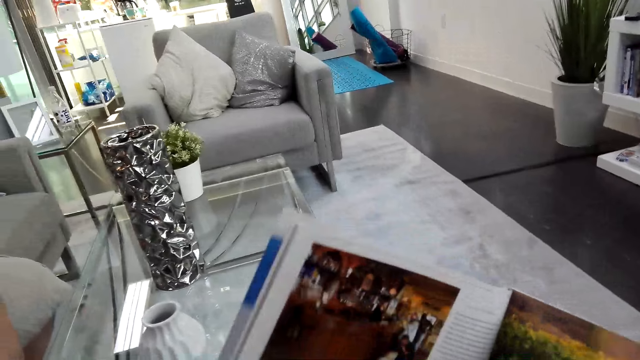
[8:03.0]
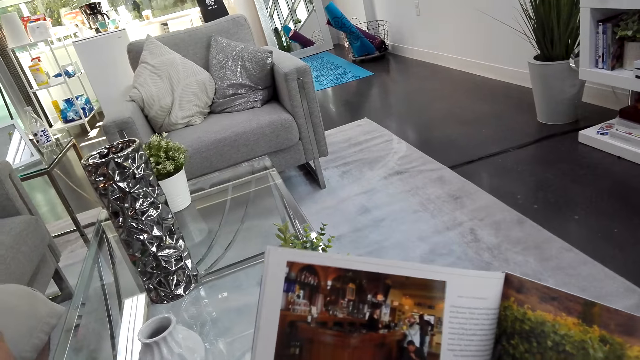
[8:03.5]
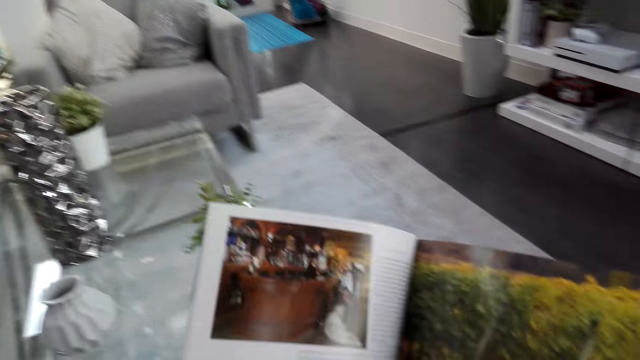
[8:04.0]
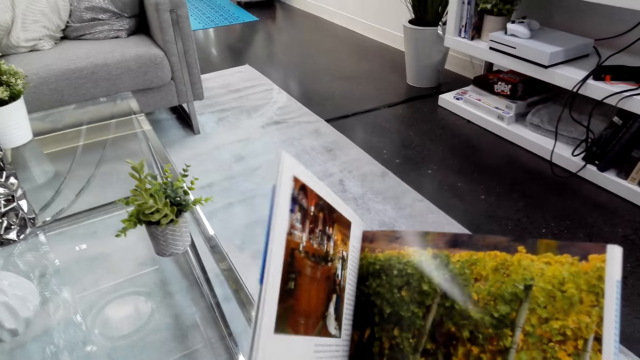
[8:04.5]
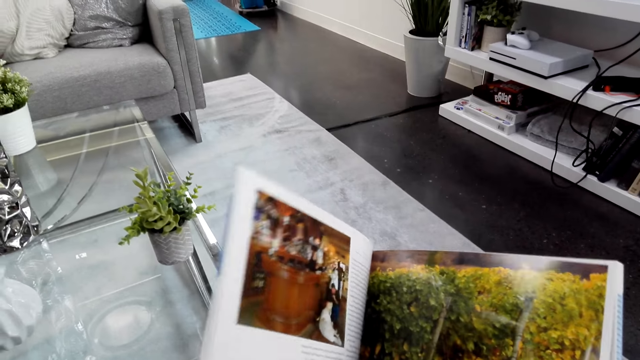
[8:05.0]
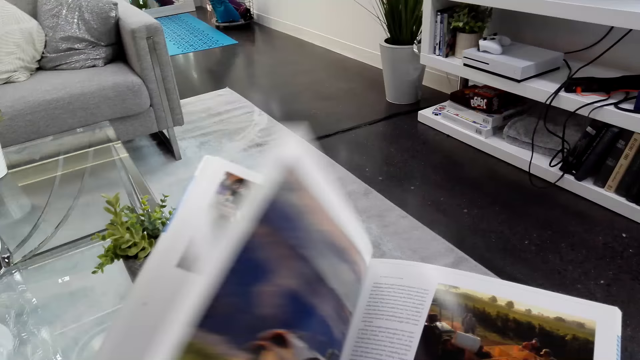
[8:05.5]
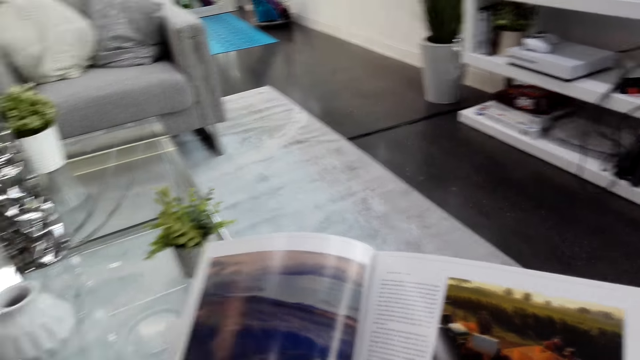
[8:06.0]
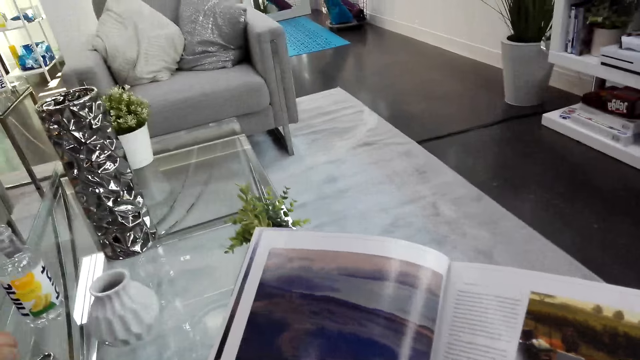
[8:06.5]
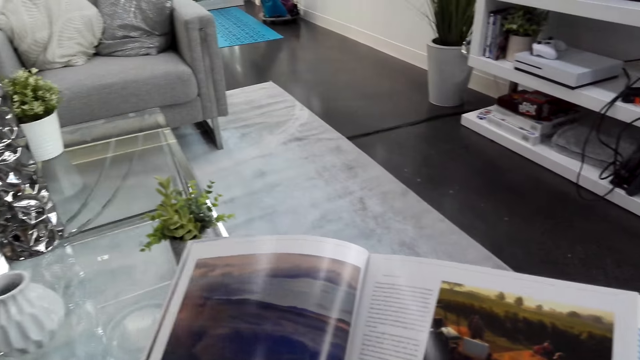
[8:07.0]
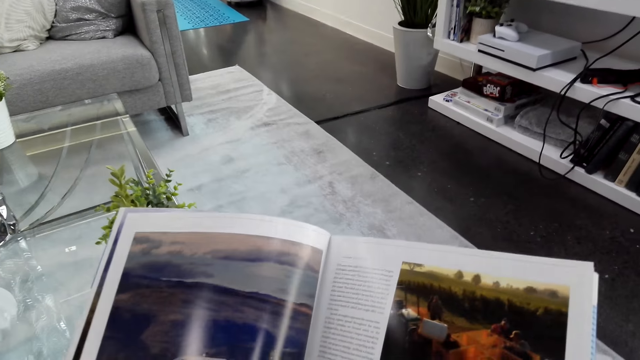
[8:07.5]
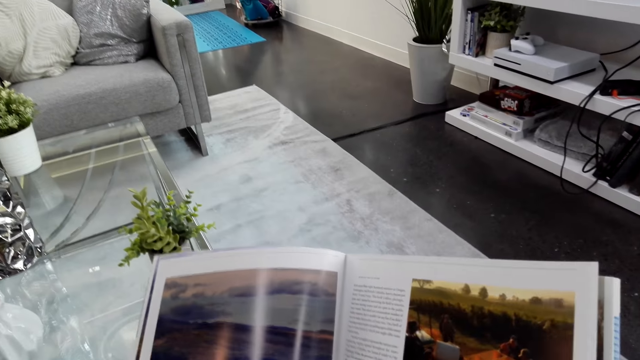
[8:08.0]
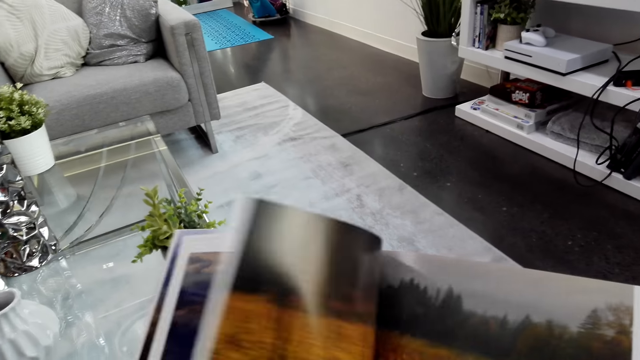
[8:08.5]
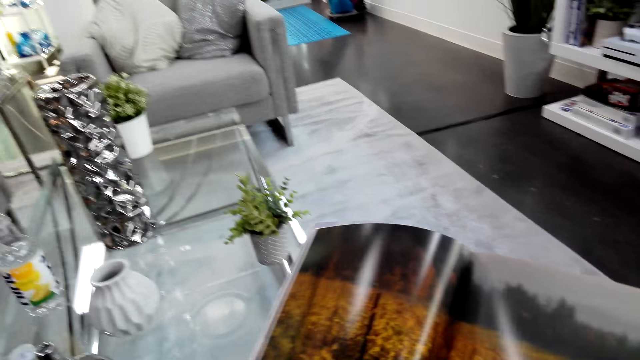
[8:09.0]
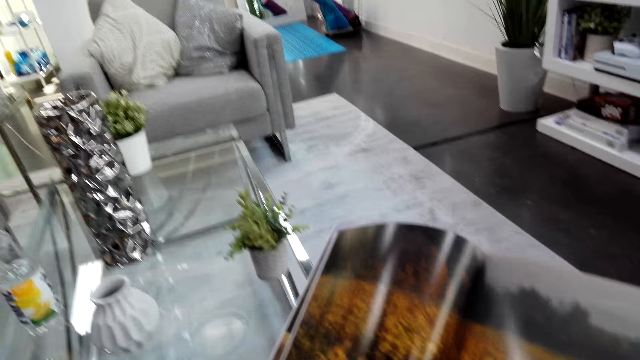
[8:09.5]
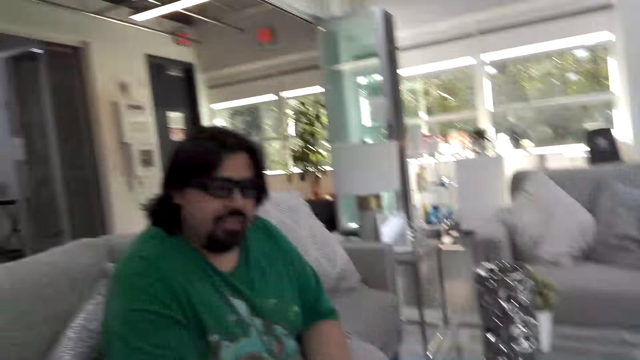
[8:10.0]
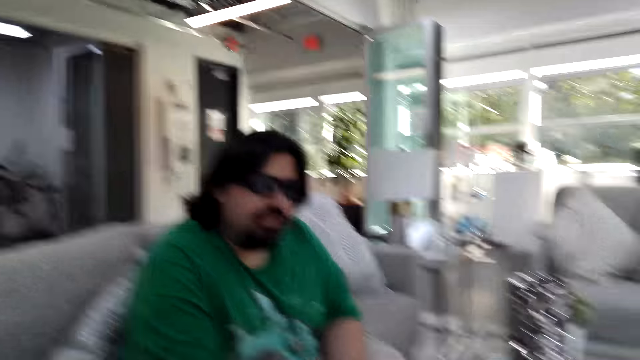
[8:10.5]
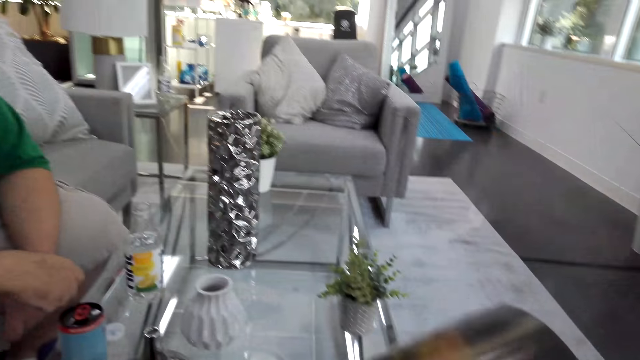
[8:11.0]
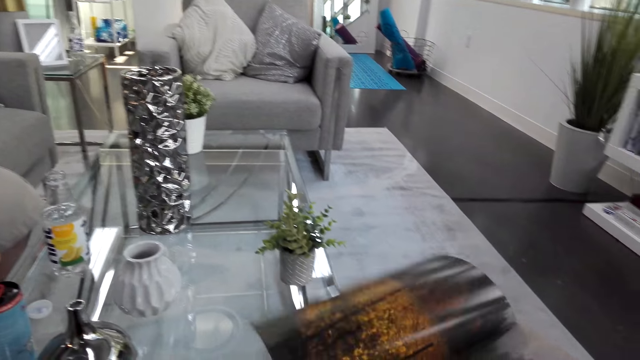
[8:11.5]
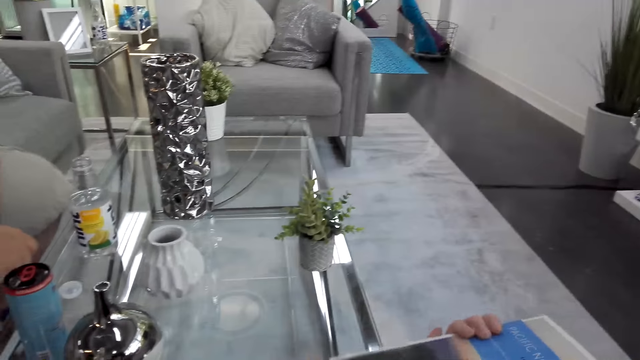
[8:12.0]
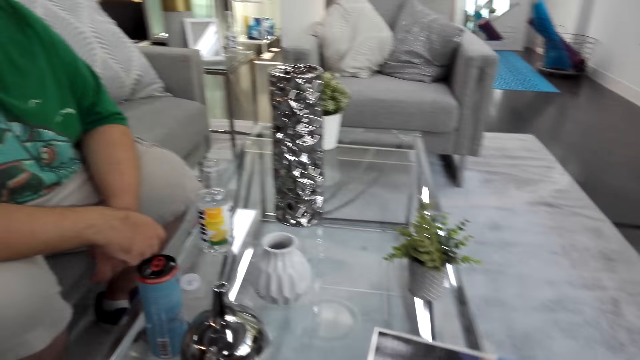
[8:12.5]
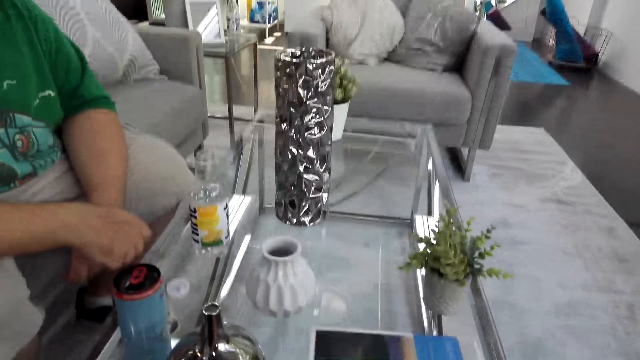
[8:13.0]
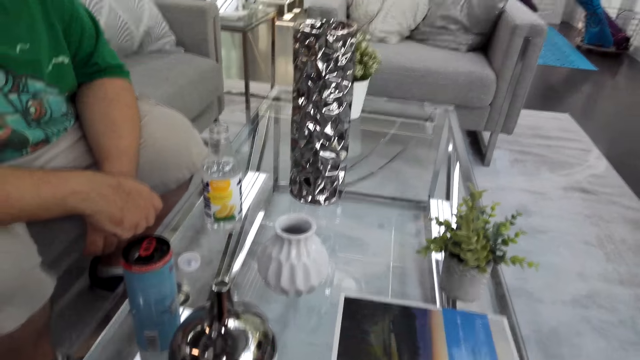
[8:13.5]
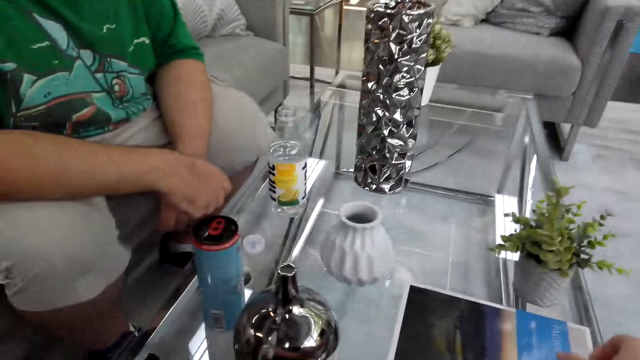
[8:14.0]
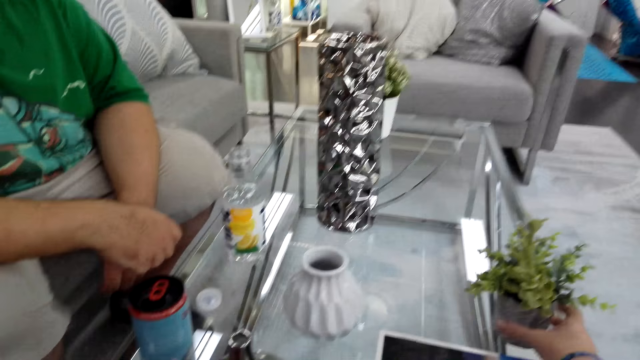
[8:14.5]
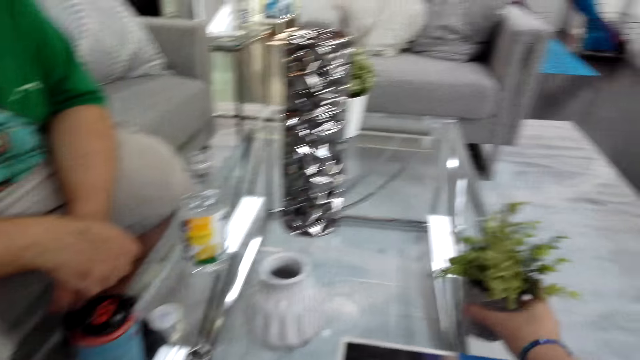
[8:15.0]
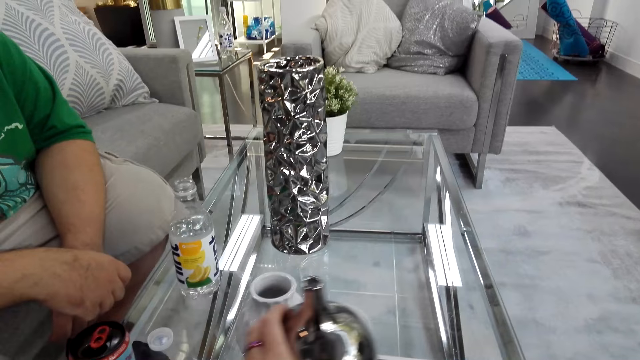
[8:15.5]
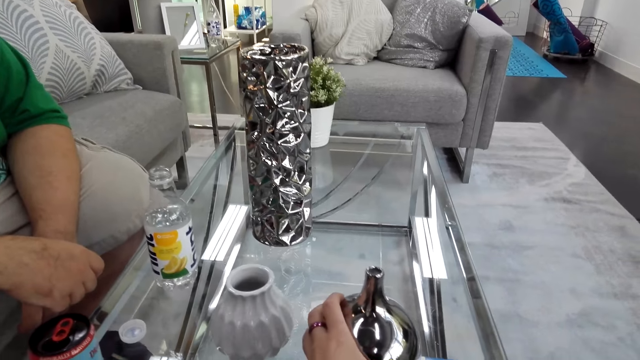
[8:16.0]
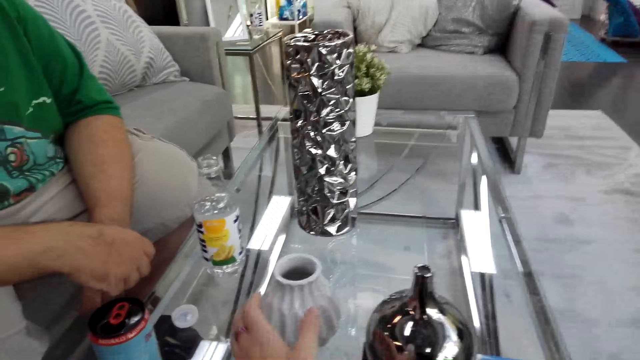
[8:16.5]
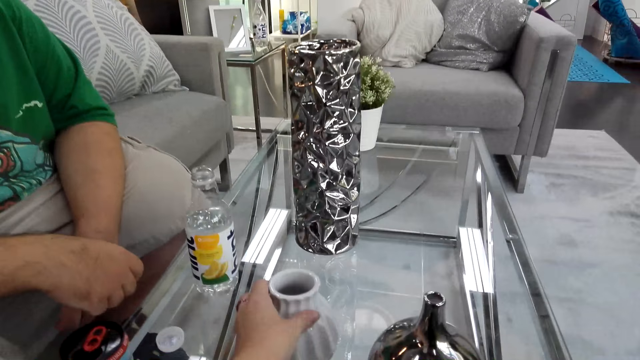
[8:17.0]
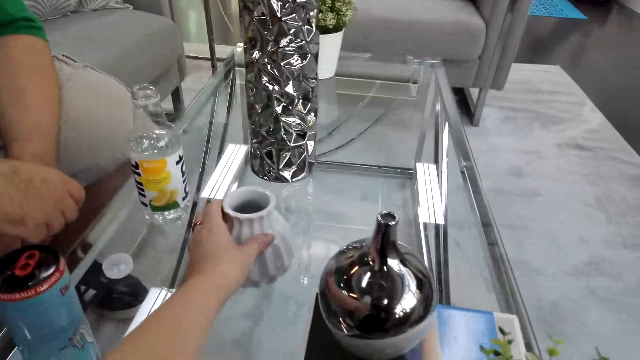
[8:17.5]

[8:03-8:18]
The camera wearer looks at a man. They close the book. They put the book on the table. They pick up the flower pot. They place the flower vase on the book.

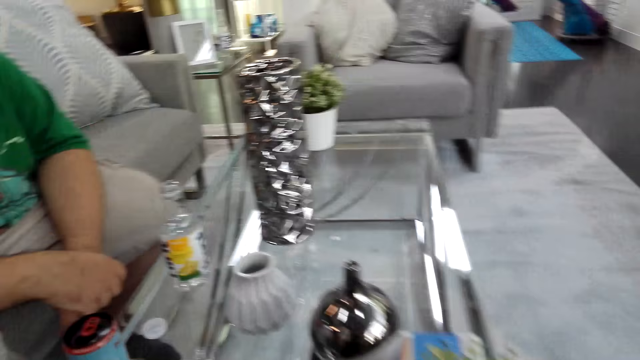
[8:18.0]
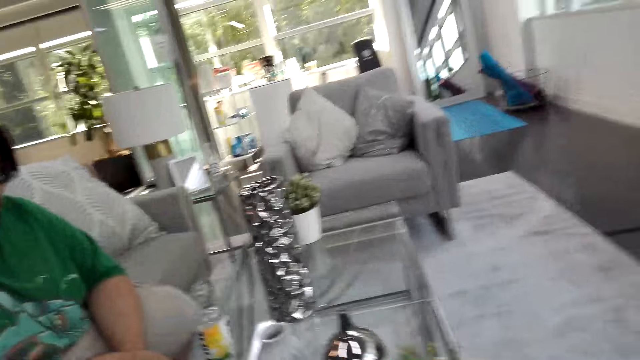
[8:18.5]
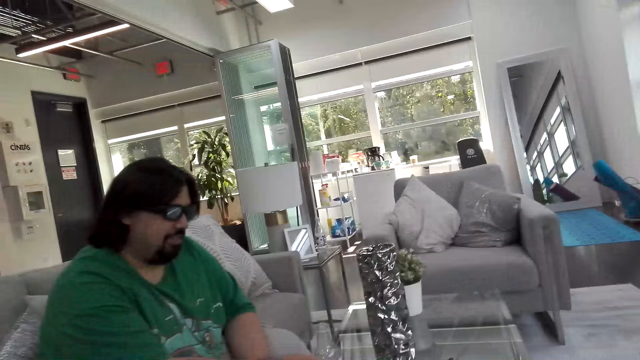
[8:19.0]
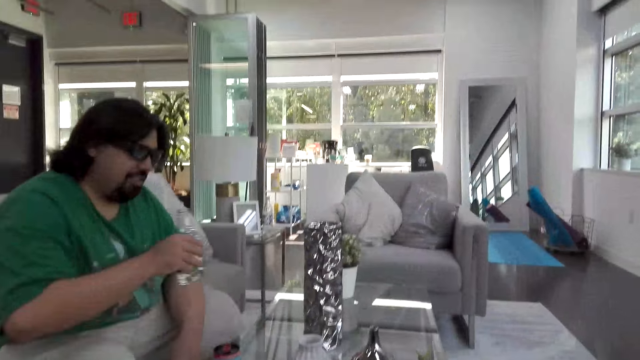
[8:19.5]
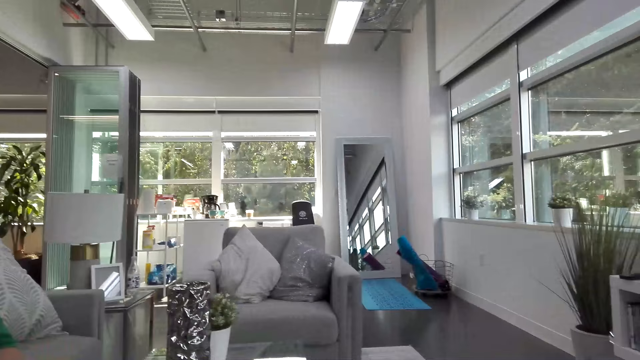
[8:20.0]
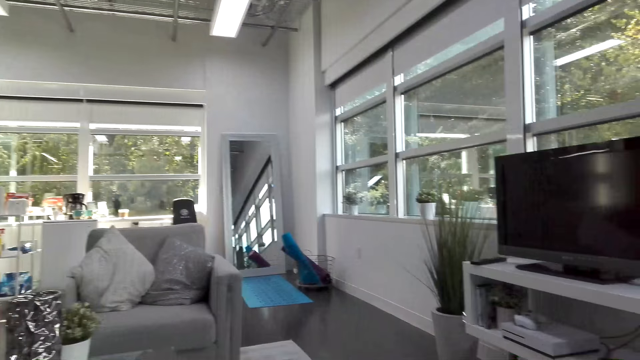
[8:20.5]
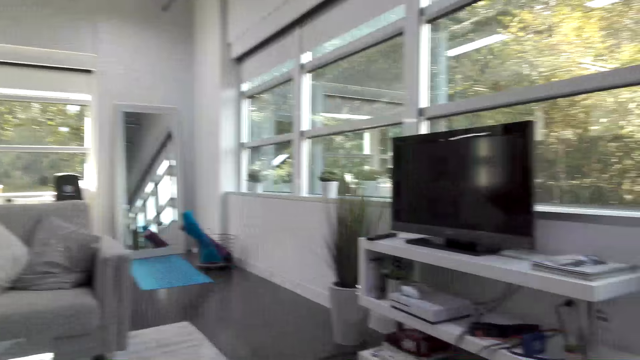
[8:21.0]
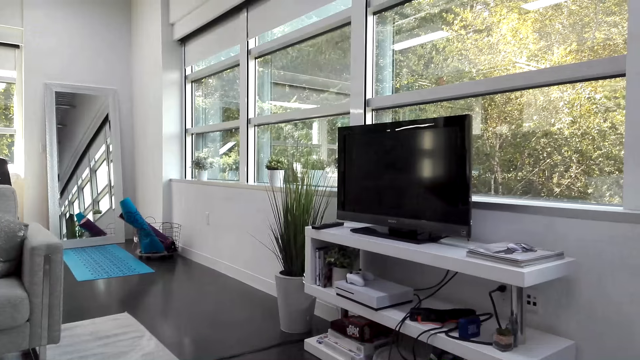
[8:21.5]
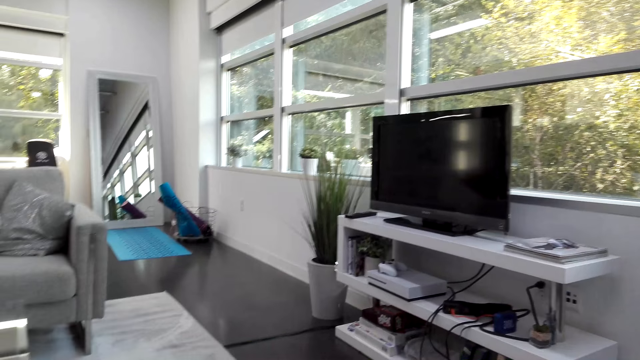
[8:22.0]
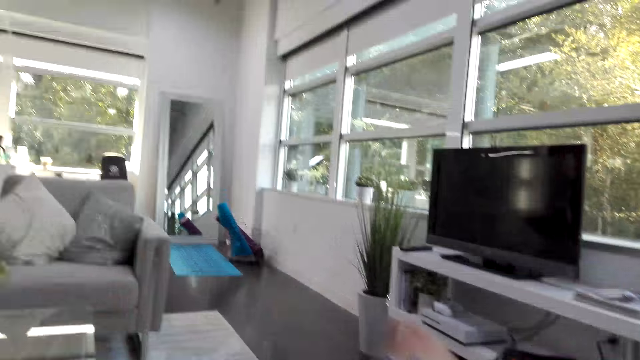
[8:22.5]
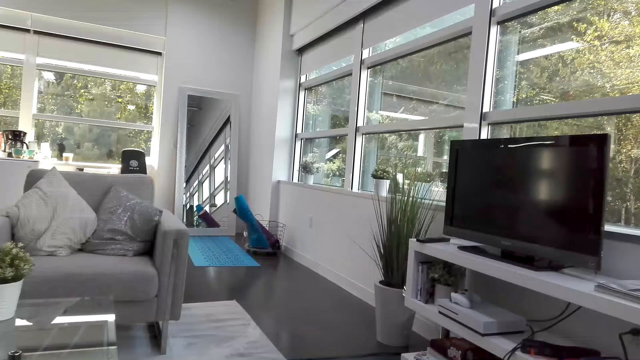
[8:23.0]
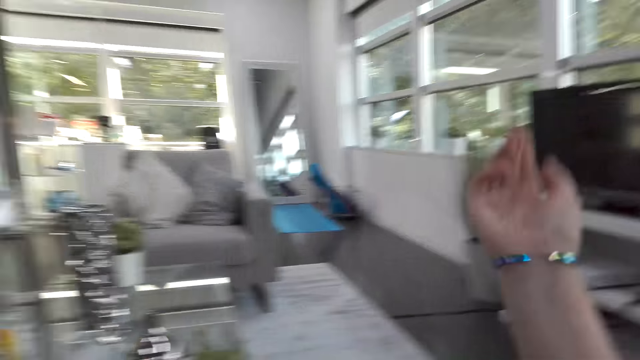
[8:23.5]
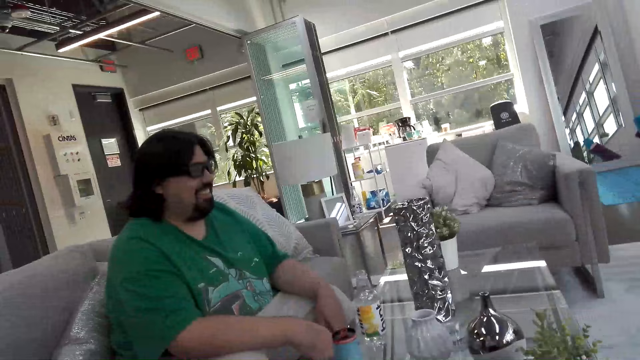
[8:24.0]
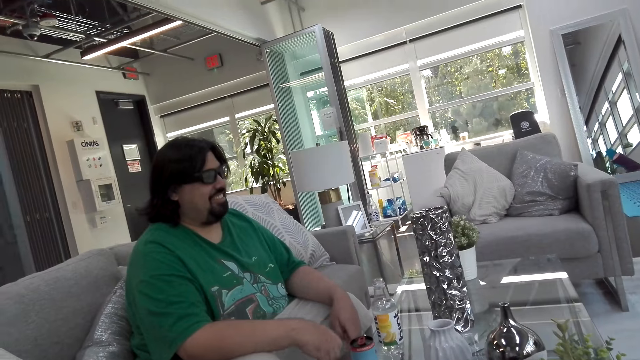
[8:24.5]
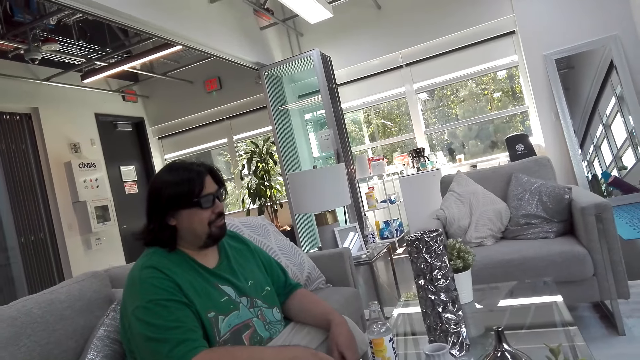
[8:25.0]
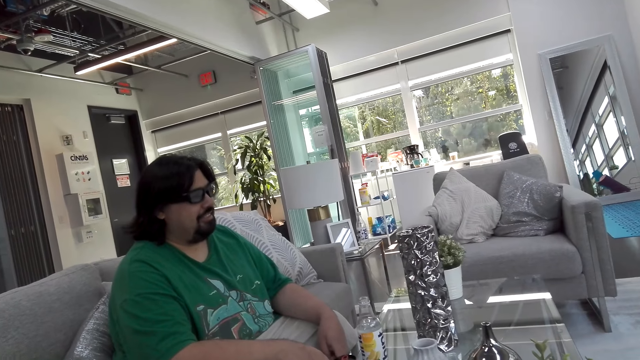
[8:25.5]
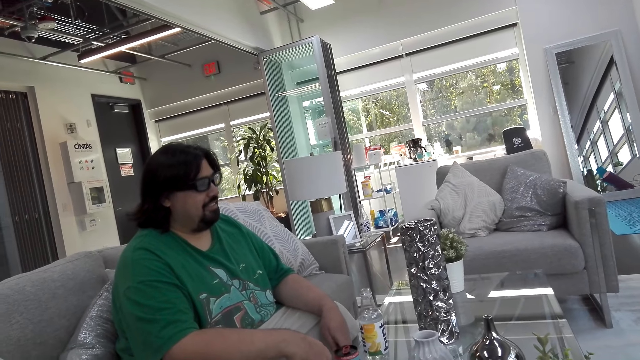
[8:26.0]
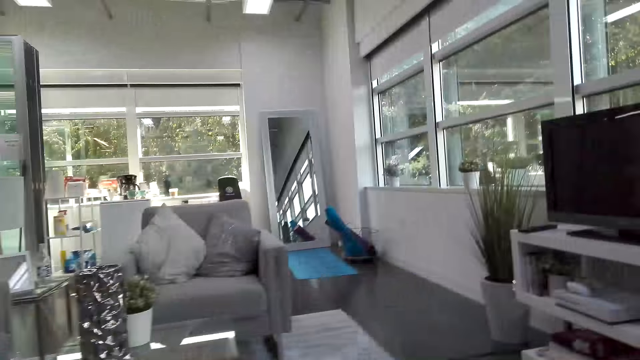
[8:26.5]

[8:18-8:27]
A man picks up the water bottle and drinks the water. The camera wearer looks around. They talk with the man. They look at the man.
